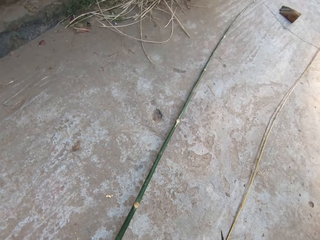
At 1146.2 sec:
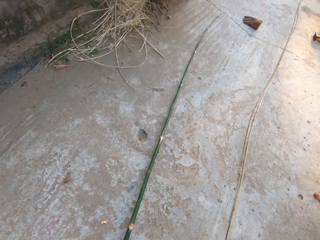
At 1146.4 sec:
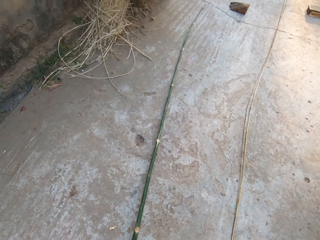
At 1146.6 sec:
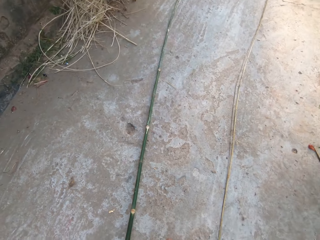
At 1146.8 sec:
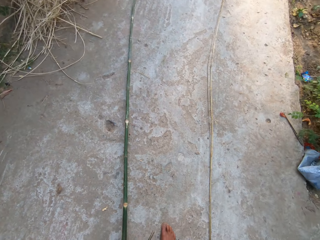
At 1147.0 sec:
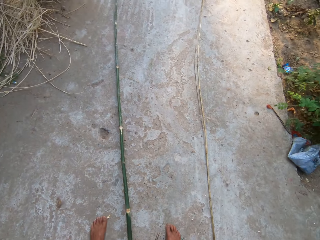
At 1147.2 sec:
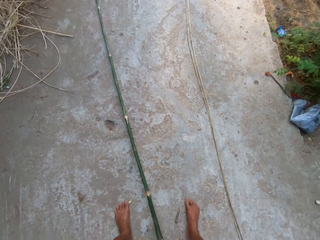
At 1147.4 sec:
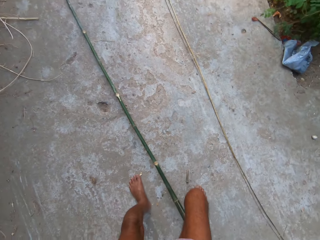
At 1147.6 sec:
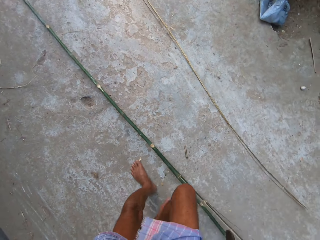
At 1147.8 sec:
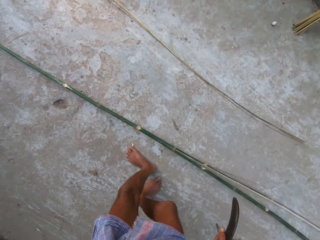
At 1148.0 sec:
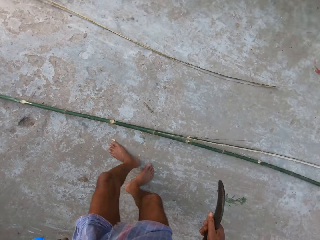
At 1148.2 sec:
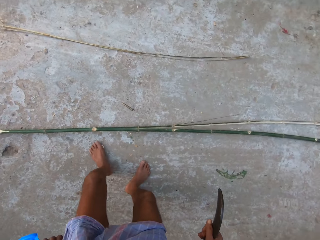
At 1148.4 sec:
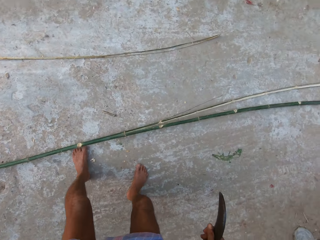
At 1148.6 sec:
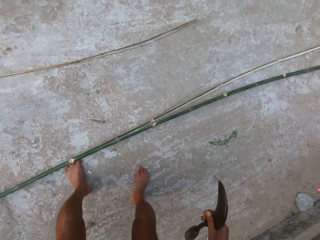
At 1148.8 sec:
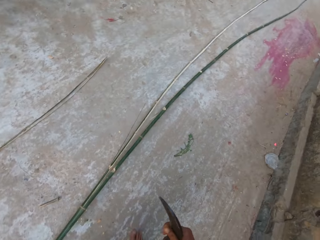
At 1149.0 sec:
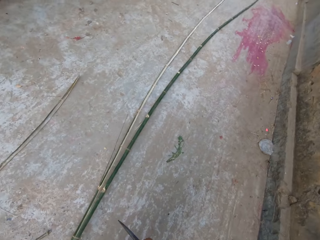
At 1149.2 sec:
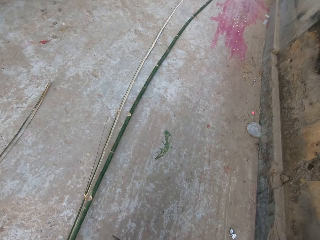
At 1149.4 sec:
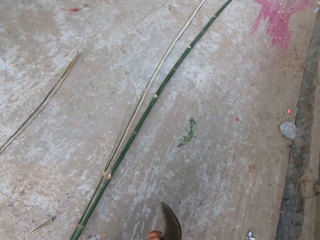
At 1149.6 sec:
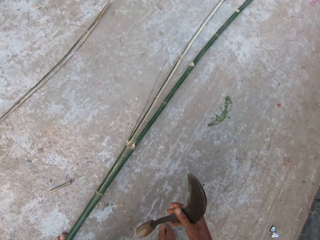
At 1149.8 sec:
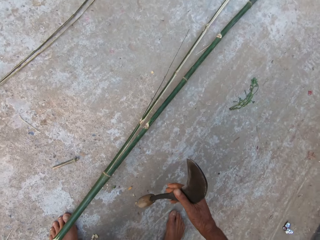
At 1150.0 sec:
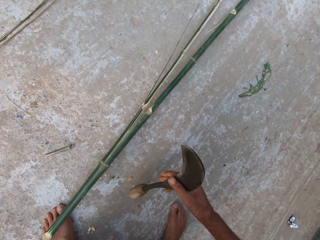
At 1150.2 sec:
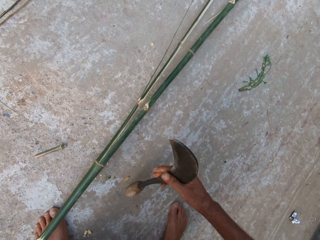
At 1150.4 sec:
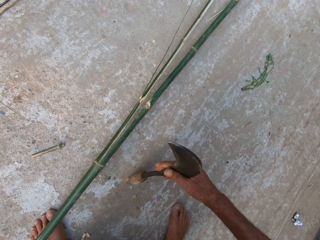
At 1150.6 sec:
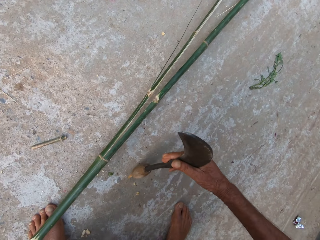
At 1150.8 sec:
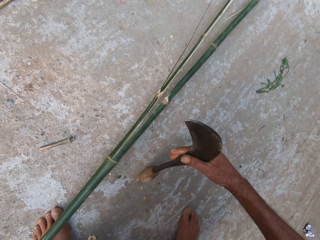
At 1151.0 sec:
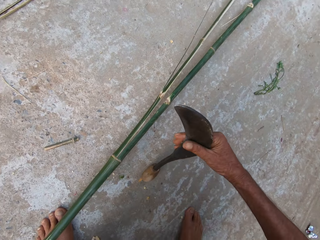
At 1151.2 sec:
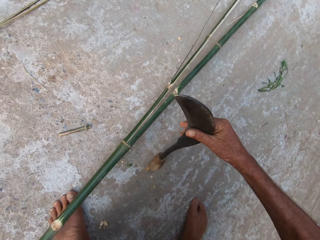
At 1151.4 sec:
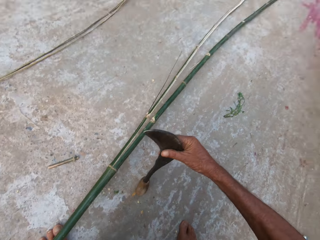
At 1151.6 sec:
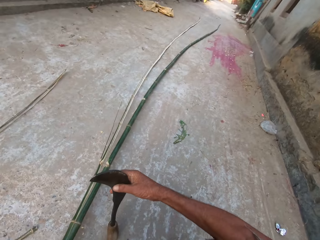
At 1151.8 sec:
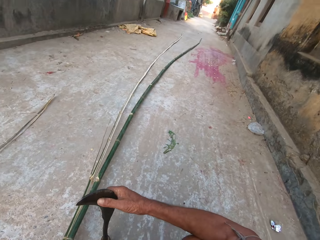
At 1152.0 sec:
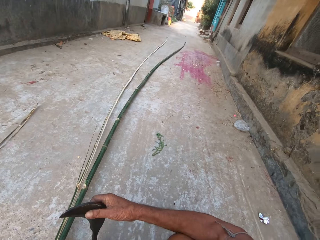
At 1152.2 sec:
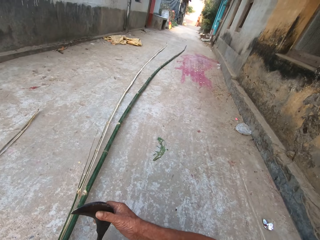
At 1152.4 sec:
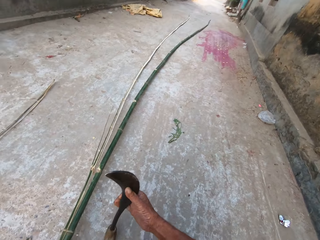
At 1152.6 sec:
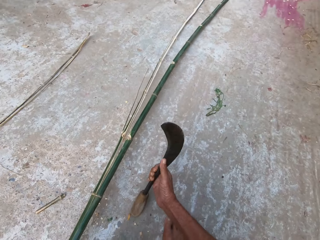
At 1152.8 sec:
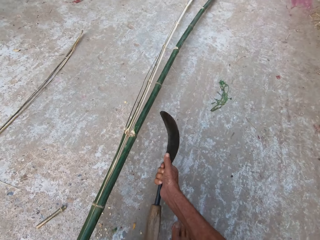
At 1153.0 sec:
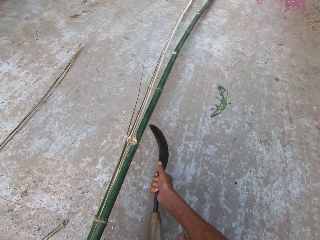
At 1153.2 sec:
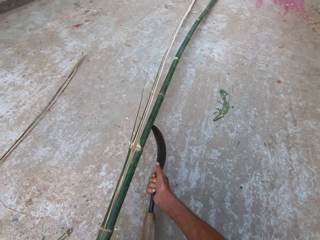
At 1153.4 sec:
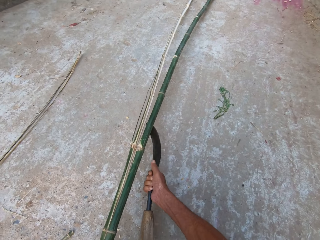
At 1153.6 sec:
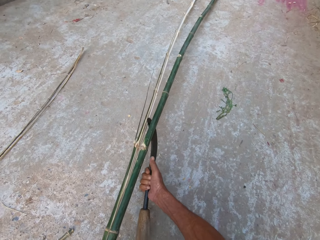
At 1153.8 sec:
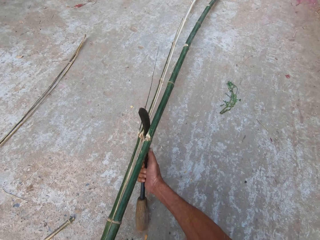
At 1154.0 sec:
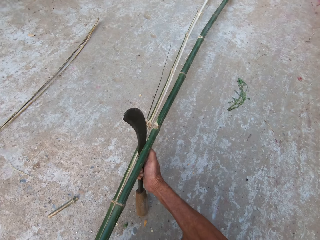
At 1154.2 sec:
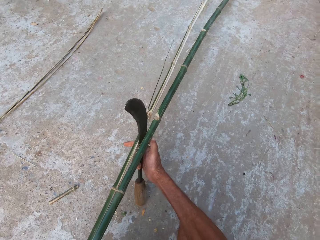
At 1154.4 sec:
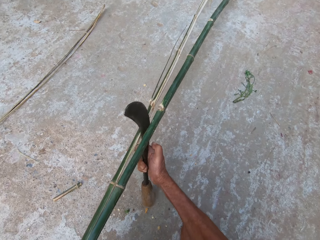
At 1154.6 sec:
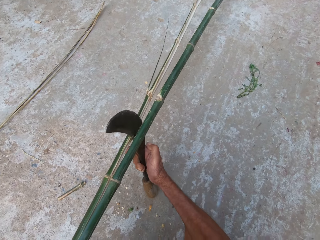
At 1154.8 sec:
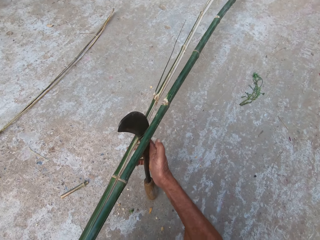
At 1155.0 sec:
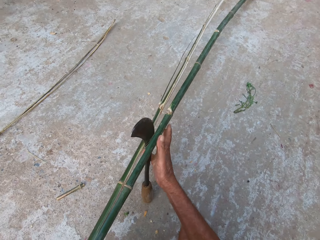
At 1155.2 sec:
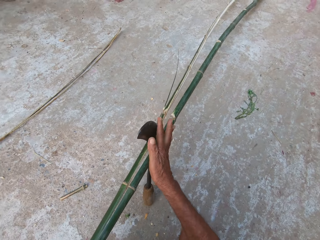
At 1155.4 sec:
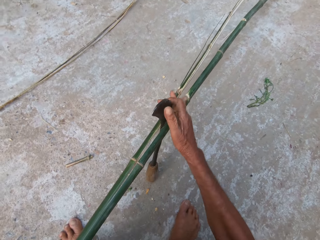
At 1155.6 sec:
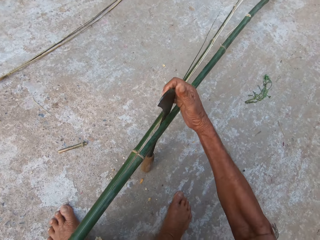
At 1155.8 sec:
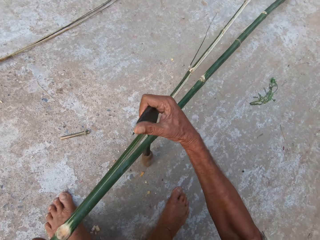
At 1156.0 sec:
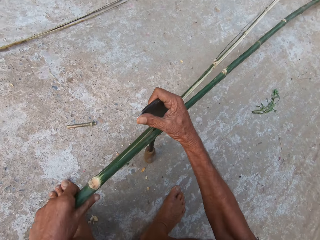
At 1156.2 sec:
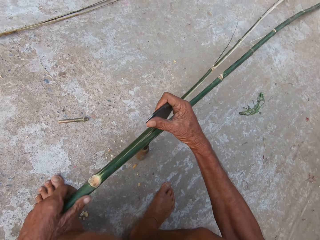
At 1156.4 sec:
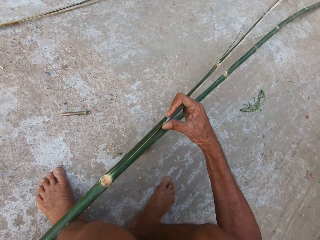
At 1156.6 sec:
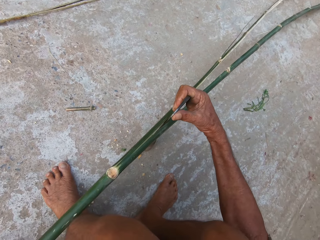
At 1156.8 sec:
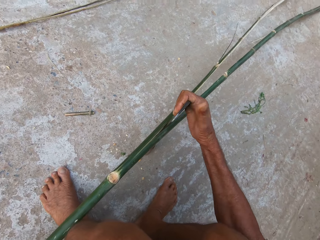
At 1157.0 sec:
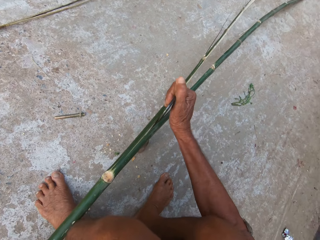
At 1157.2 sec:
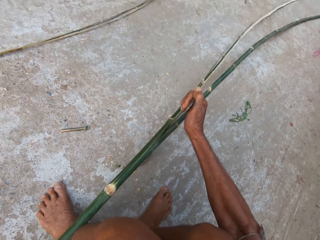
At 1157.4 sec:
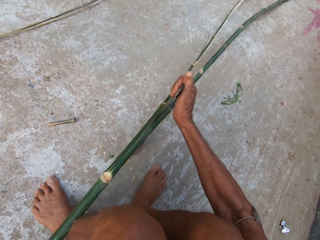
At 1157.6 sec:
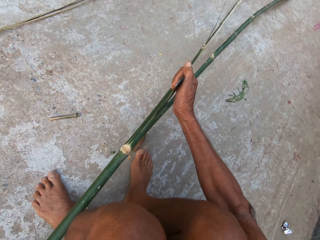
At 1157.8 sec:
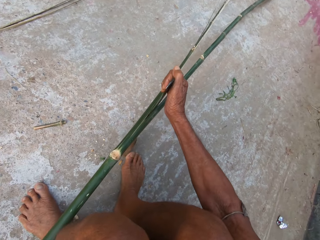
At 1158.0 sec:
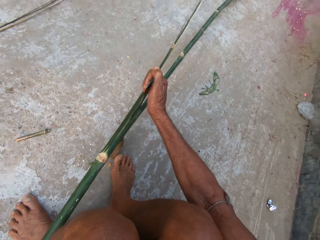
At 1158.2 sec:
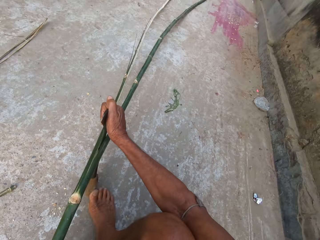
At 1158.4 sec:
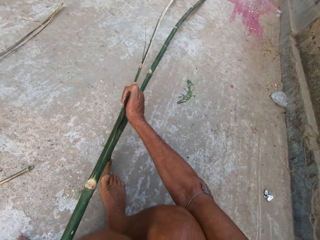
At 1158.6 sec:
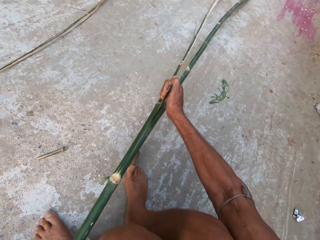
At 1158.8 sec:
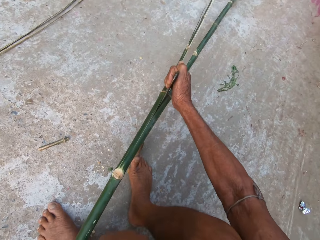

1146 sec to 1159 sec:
The camera wearer stands in the compound. He looks around in the compound. He squats in the compound. He holds a machete on the floor with the right hand. He puts the knife in his right hand in between the bamboo stick. He divides the bamboo stick with the machete. He holds the knife down with his right hand. He pushes the bamboo stick in his left hand across the knife in his right hand.

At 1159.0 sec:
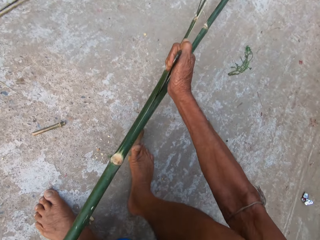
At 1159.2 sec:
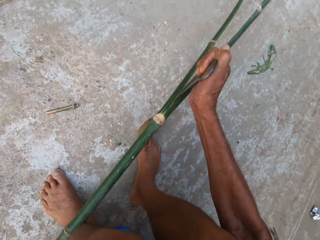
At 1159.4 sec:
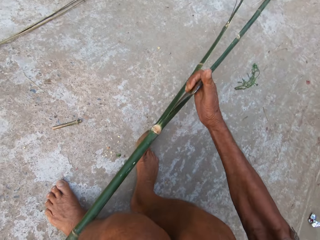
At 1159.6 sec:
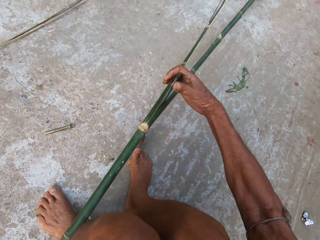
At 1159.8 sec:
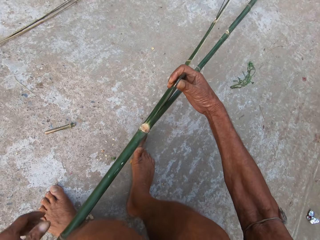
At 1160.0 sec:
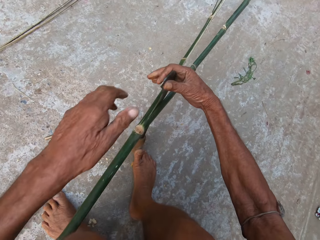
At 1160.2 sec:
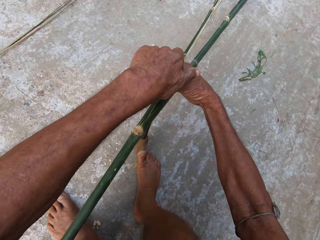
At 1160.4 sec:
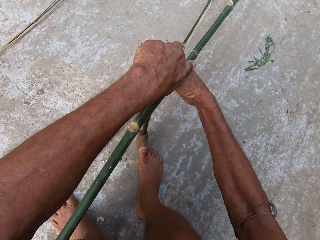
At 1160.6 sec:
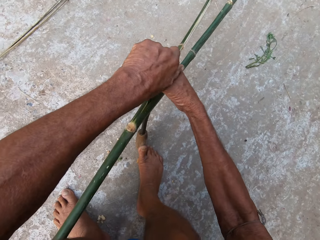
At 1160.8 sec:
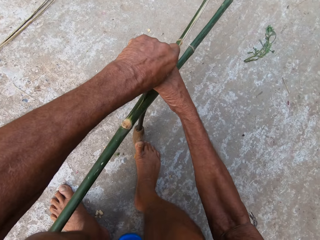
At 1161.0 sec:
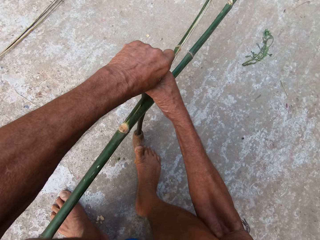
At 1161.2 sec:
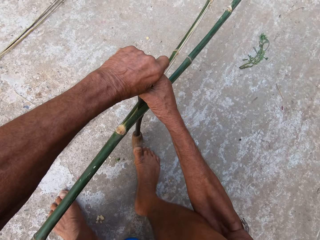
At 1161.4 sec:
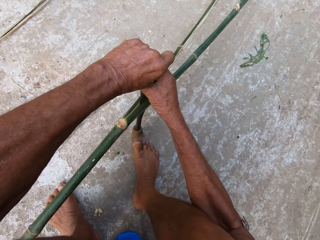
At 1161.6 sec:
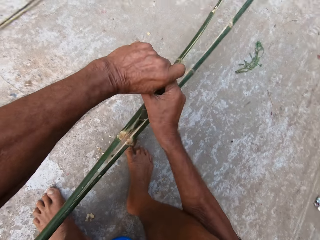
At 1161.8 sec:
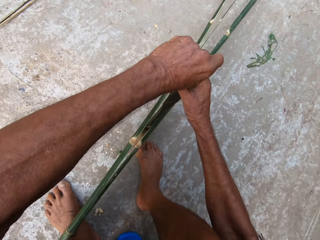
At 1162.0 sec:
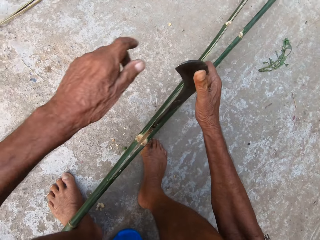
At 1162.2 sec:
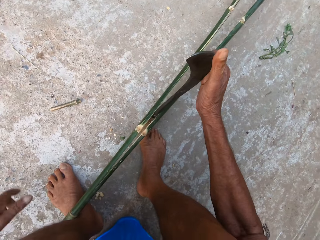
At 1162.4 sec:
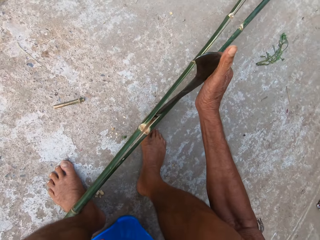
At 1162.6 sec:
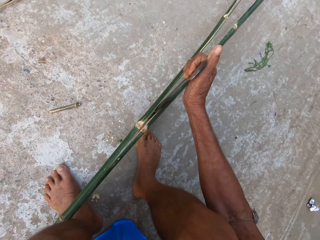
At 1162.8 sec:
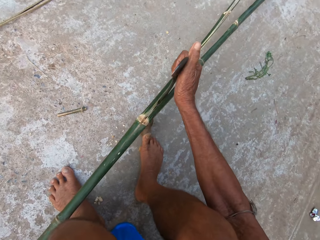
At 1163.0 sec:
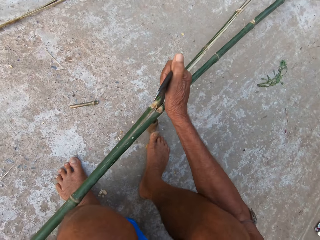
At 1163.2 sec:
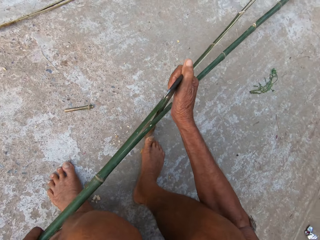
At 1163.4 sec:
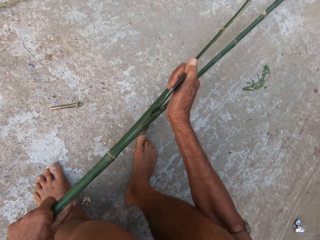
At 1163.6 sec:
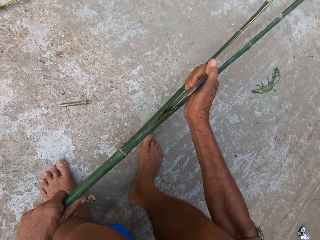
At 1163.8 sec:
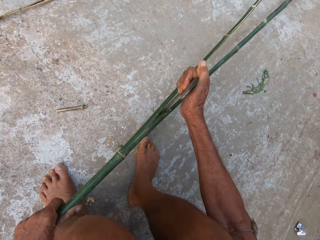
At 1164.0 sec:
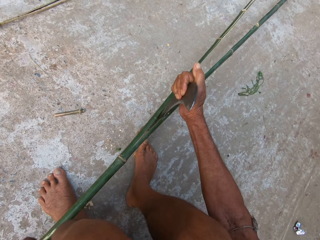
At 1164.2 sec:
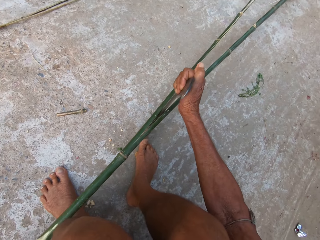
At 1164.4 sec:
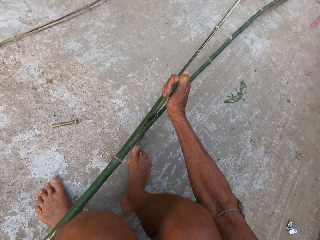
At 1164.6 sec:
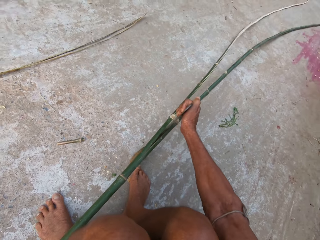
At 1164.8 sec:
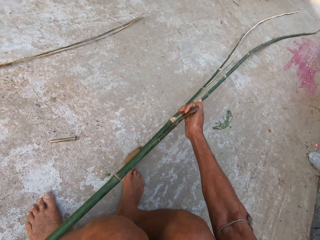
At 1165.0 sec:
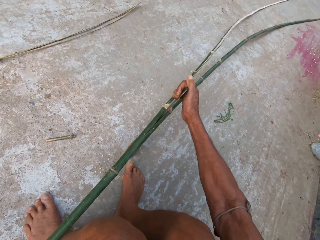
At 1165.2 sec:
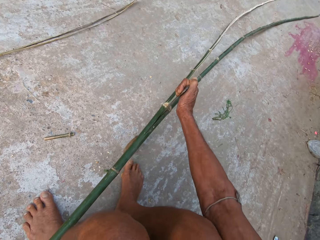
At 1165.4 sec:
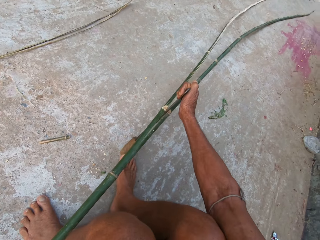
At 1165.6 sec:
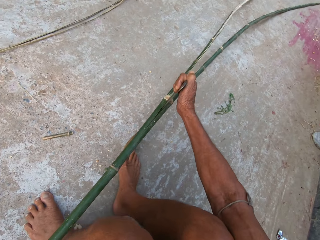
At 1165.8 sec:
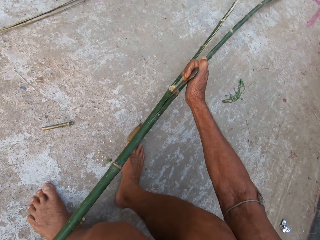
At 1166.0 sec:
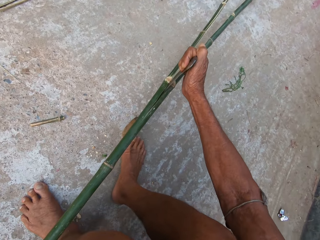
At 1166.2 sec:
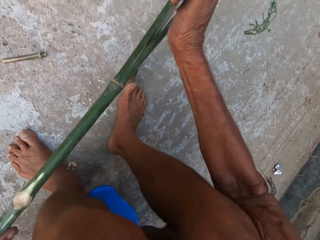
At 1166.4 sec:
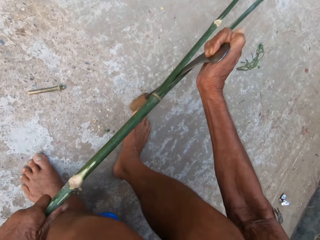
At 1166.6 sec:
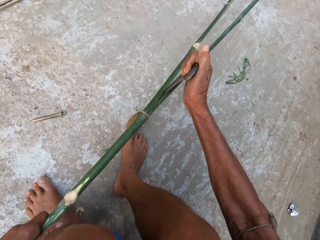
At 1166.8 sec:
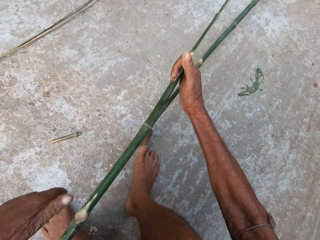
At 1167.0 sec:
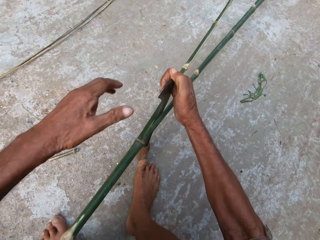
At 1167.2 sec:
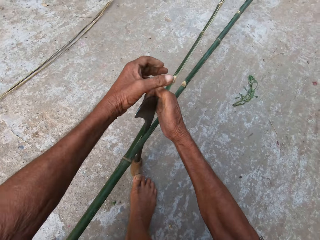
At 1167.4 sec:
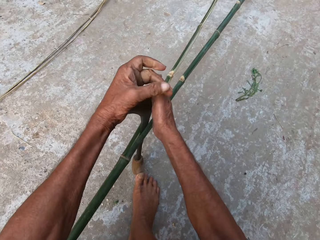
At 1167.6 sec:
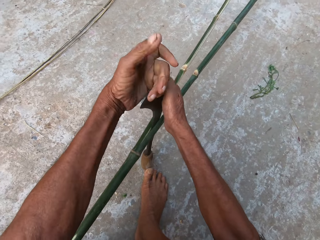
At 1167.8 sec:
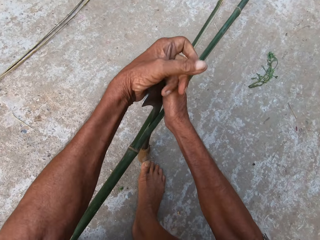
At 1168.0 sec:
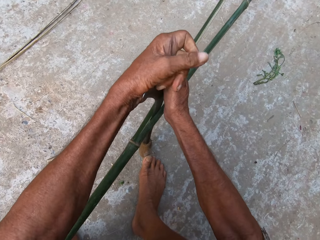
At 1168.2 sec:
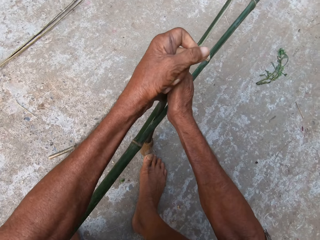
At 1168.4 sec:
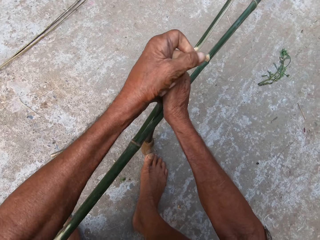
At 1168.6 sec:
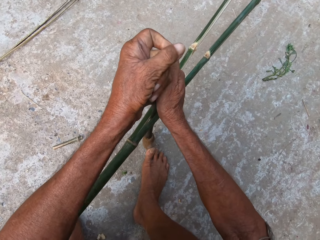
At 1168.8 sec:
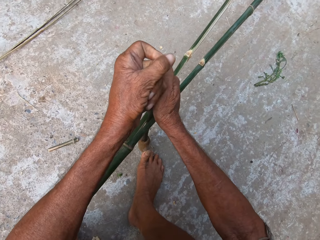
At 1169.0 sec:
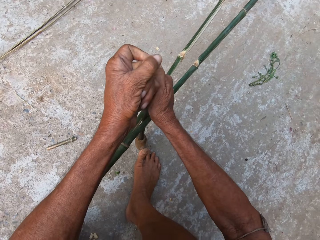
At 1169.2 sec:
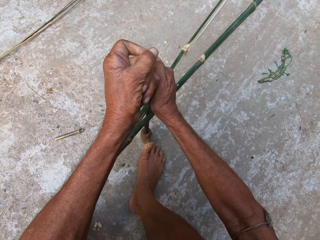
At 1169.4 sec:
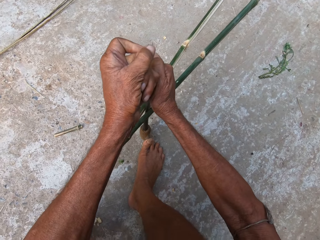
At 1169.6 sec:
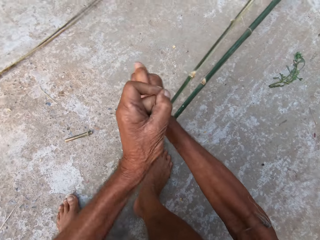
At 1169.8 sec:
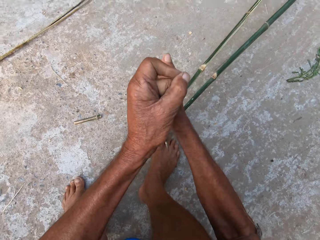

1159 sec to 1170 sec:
The camera wearer adjusts the knife in between the bamboo stick with both hands. He pushes the bamboo stick with his left hand across the knife in his right hand. He adjusts the knife in between the bamboo stick with both hands.
